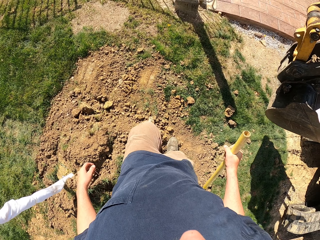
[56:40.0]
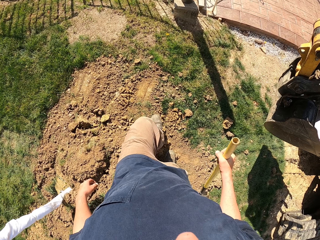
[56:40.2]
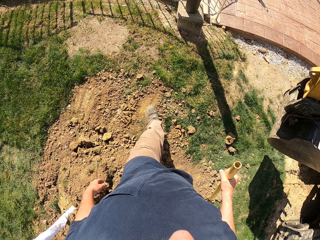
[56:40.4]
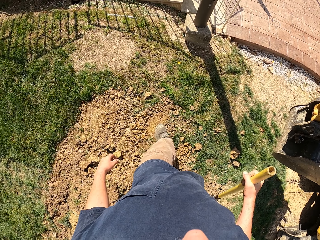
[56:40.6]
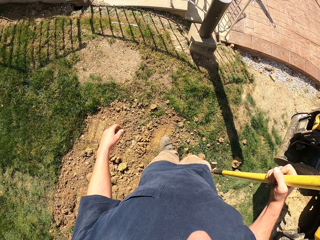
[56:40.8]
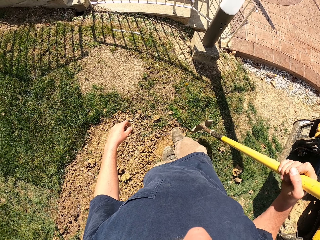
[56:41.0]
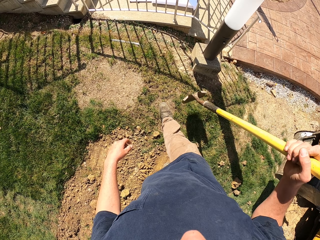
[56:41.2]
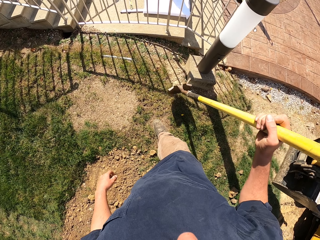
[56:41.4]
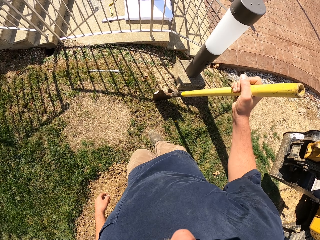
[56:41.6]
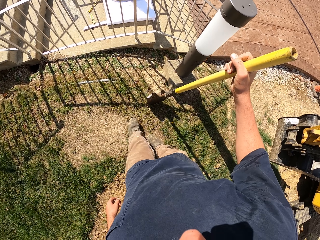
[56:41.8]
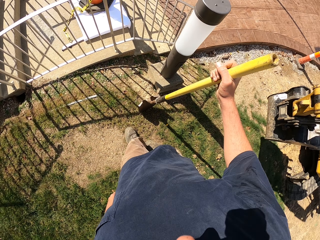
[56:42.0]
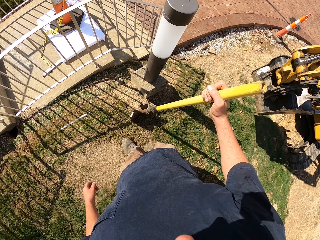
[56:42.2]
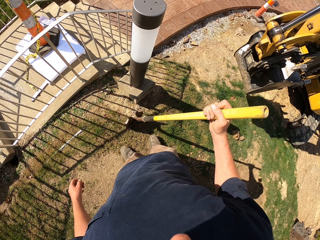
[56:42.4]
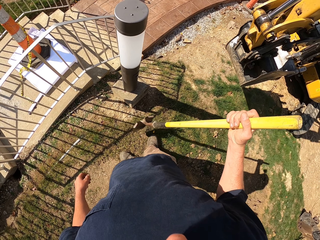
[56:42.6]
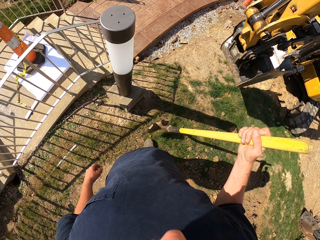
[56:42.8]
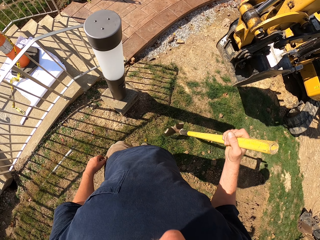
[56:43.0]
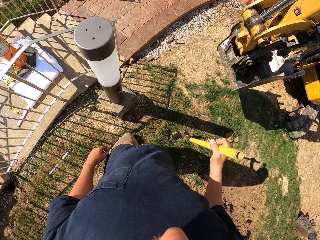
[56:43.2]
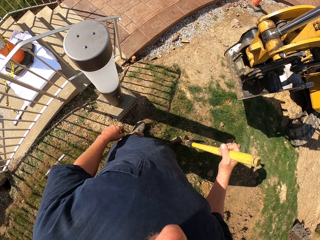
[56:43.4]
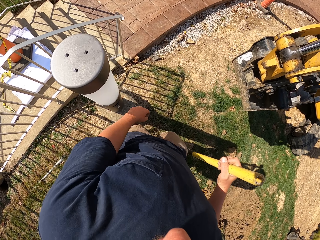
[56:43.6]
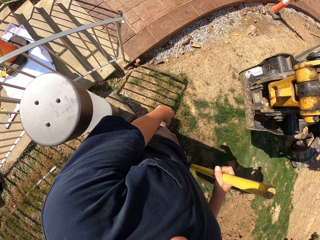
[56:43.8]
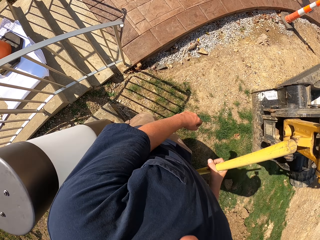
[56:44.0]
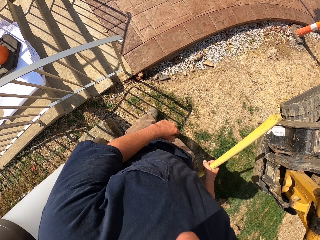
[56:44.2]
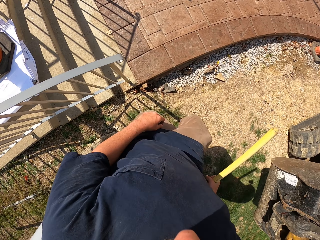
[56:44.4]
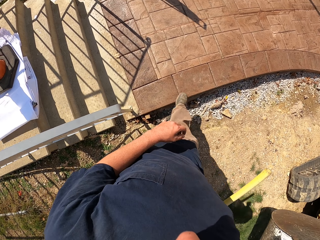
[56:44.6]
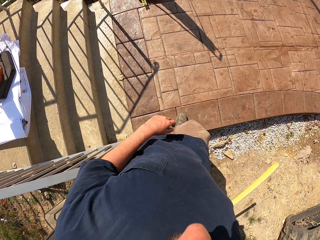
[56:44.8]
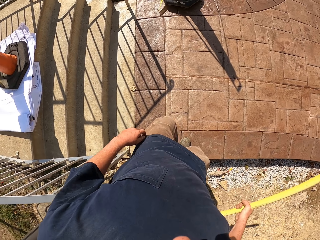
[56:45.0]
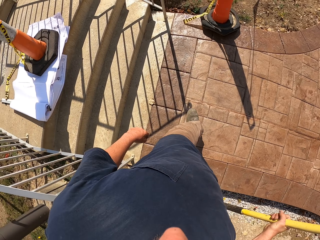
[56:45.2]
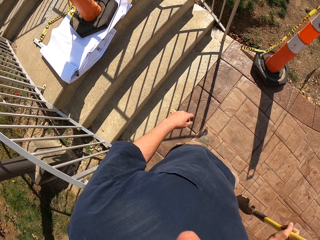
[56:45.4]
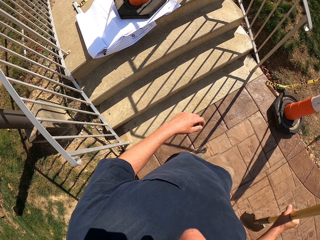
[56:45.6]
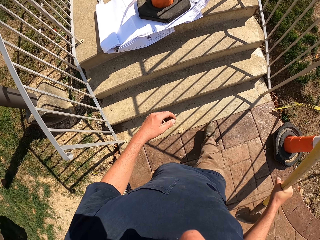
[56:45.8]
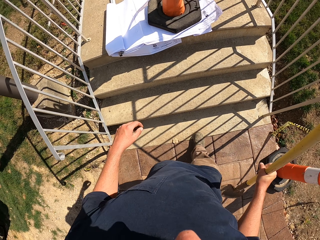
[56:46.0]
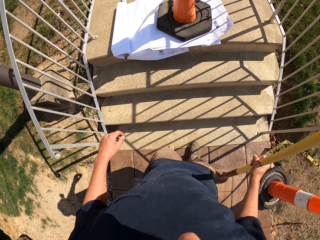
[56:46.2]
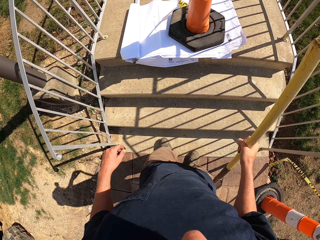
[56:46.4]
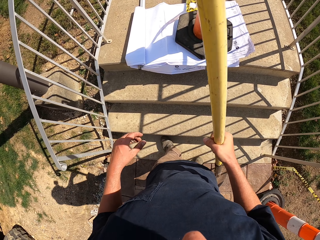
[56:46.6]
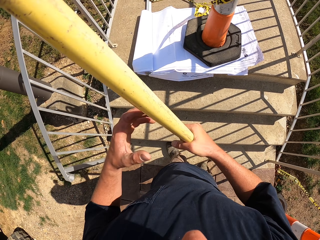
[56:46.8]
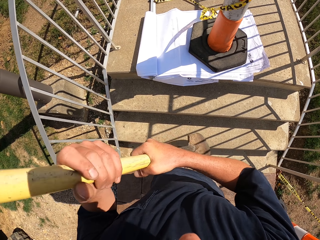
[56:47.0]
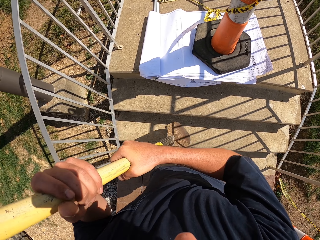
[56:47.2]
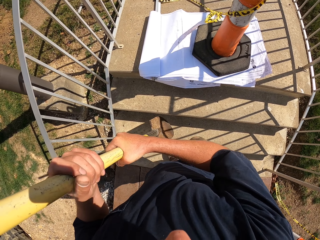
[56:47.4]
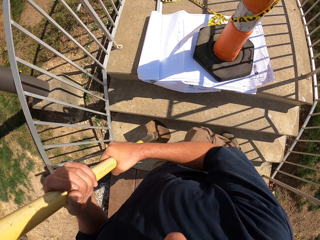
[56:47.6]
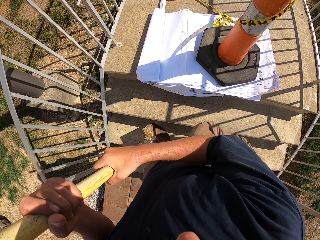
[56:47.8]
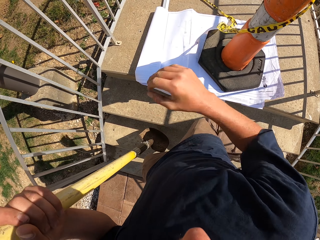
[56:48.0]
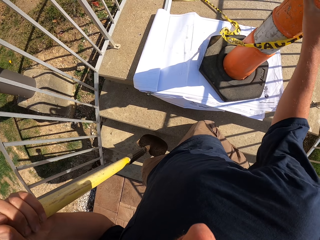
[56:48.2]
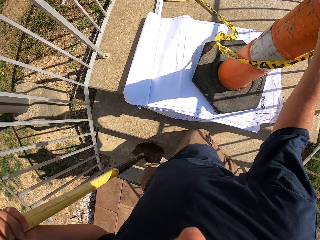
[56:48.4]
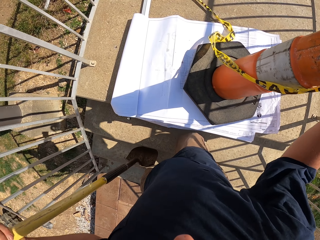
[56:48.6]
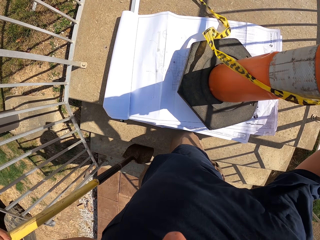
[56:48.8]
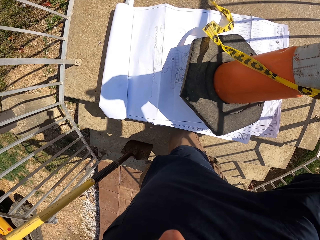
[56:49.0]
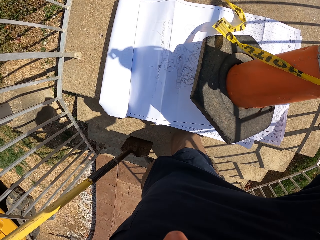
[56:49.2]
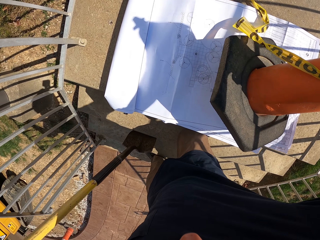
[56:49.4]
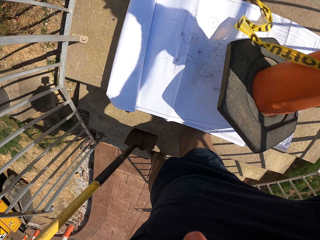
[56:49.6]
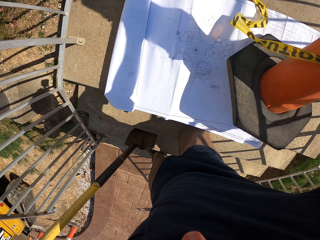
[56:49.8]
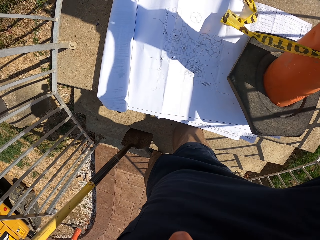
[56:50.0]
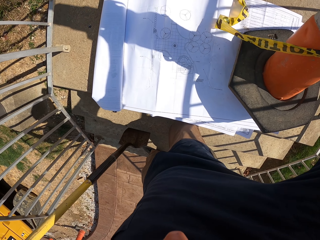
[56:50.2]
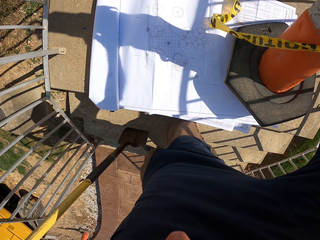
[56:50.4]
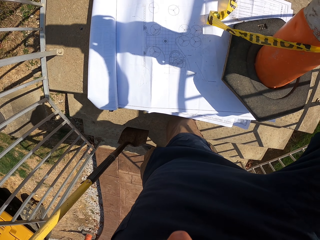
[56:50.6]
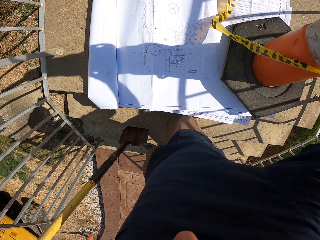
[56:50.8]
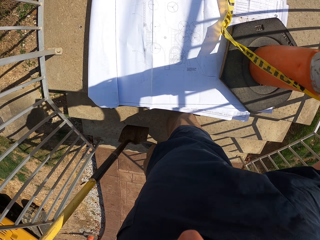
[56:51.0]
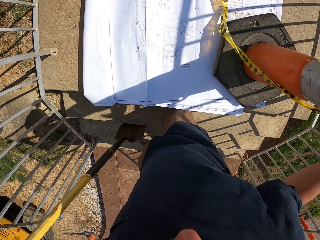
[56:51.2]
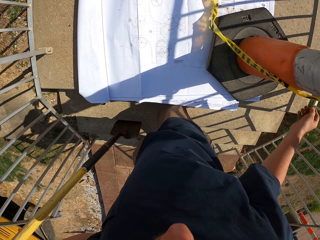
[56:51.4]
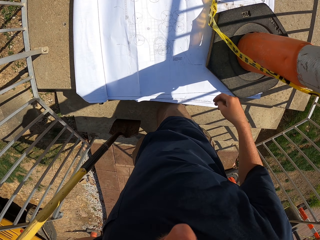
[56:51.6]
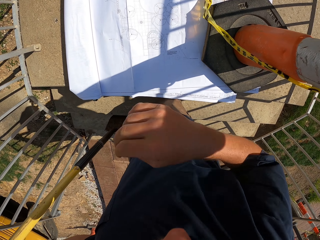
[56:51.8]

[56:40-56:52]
The camera wearer walks a few steps ahead towards the caution pole. They pass the spade to the left hand. They touch the caution pole. They walk up the stairs. They move the caution pole.

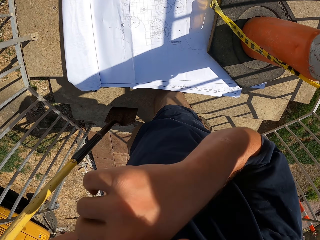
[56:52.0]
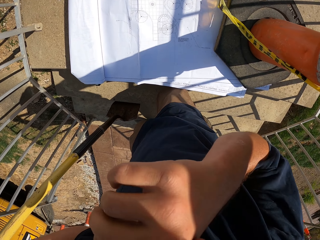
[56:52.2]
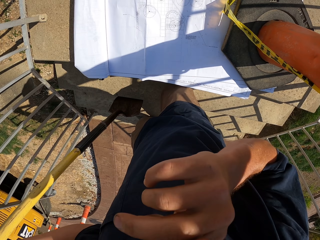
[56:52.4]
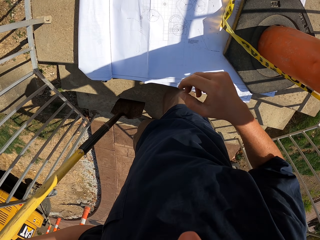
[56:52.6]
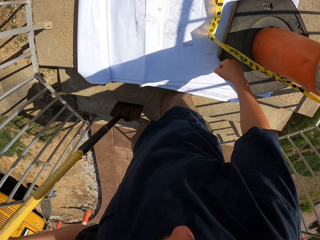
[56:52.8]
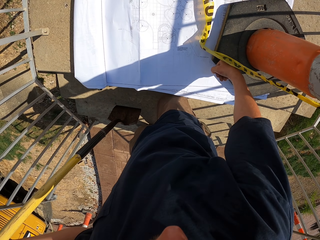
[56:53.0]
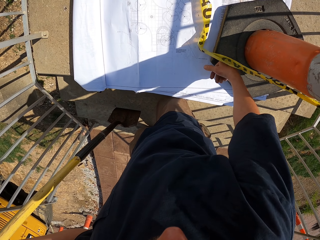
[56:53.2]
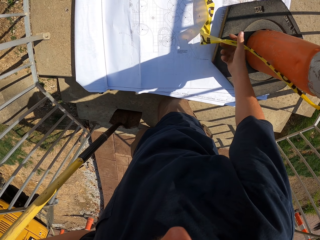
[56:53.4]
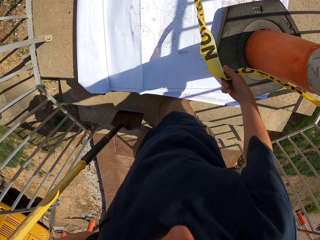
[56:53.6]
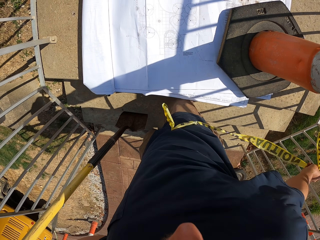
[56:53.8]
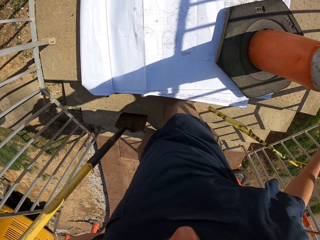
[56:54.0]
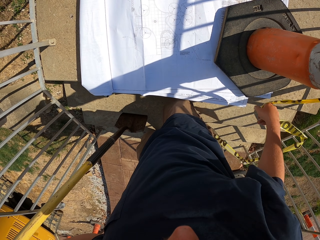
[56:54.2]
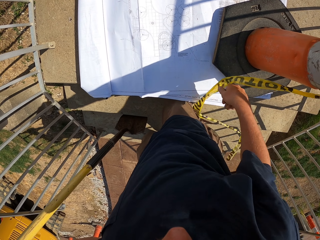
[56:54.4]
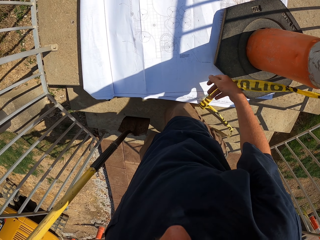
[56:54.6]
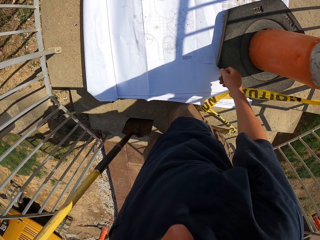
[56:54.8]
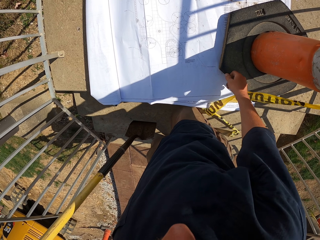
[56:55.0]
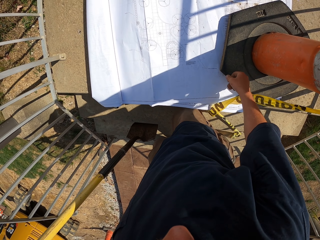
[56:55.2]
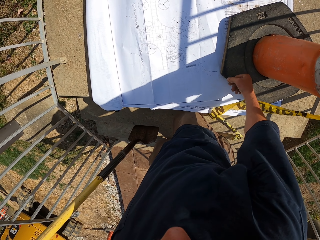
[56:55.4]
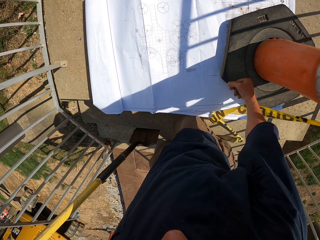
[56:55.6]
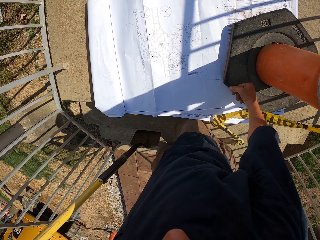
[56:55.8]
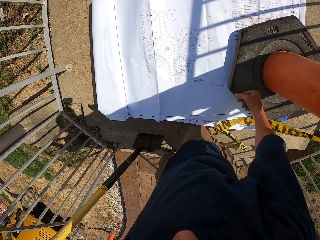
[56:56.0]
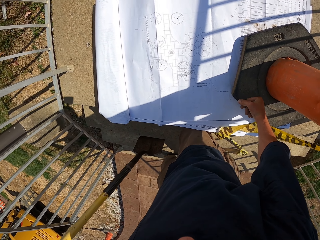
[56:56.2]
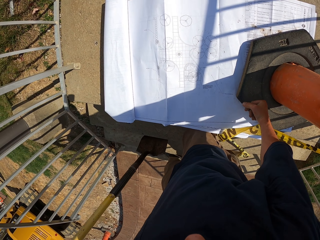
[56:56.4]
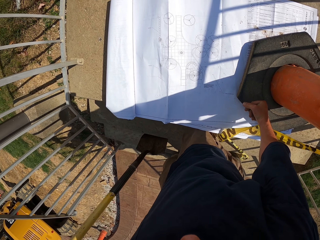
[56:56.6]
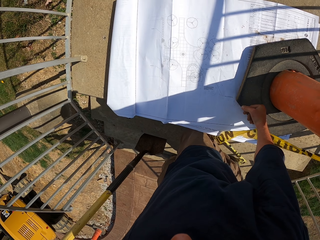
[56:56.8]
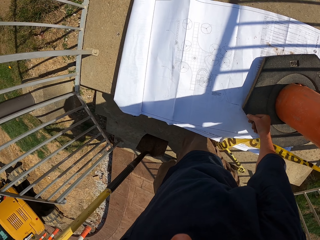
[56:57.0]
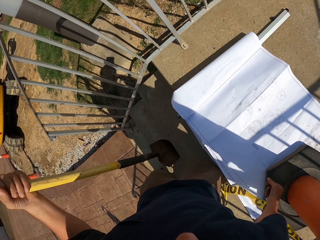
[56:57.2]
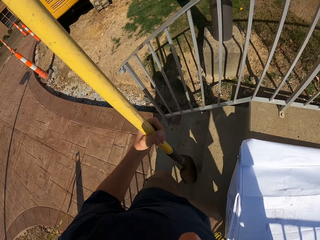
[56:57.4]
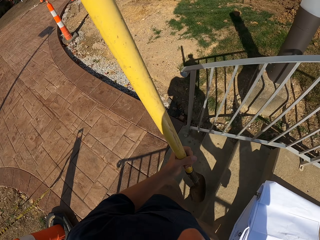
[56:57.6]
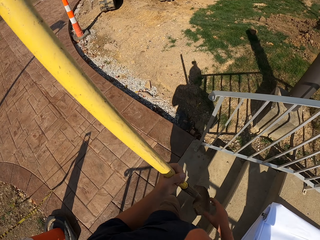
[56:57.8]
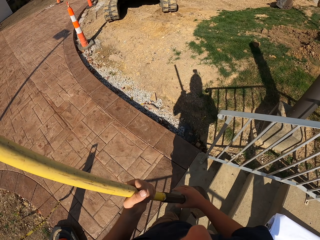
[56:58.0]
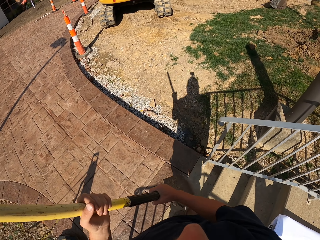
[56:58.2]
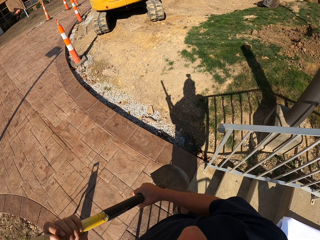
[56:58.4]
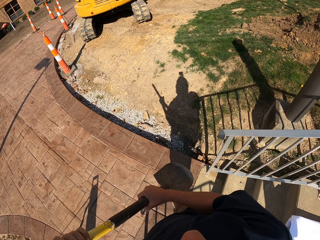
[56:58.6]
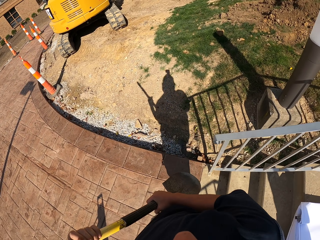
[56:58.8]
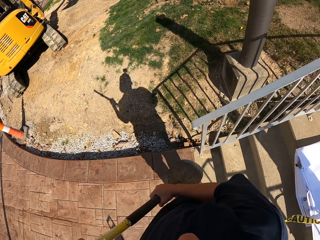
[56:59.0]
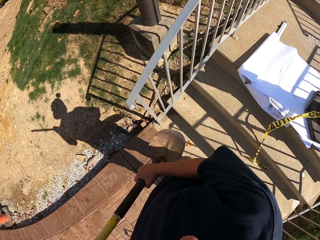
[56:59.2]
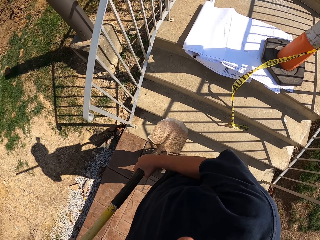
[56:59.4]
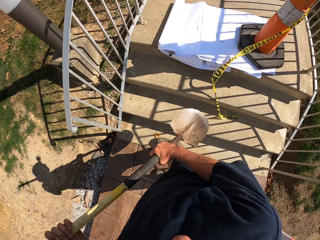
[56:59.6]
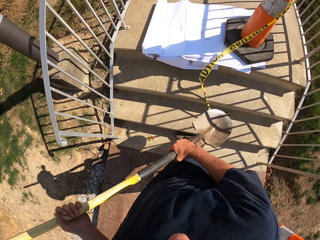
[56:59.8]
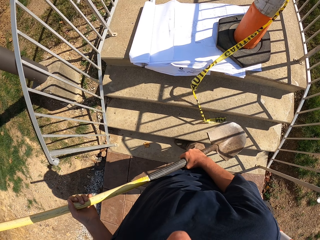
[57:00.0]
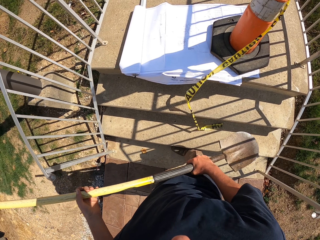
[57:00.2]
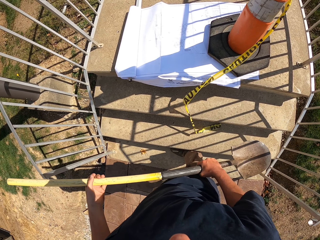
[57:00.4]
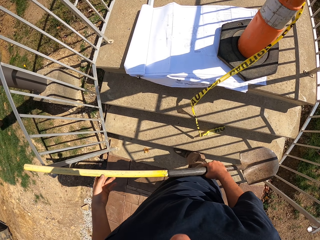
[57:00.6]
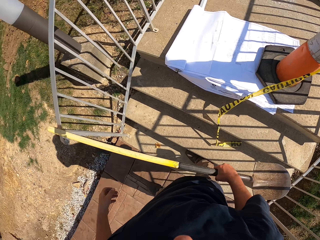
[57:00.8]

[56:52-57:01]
The camera wearer wipes the face. They move the caution ribbon. They stare at the paper. They walk down the stairs. They stare at the paper.
